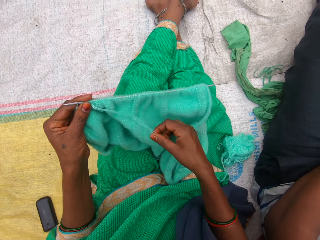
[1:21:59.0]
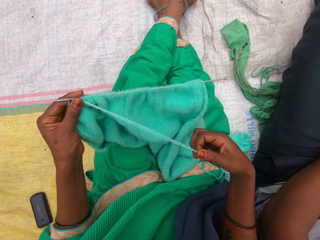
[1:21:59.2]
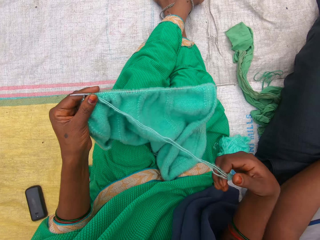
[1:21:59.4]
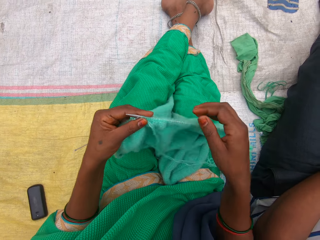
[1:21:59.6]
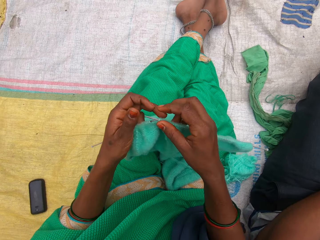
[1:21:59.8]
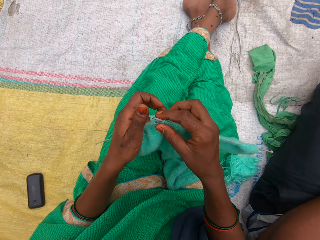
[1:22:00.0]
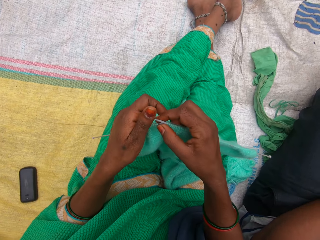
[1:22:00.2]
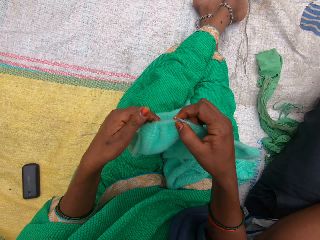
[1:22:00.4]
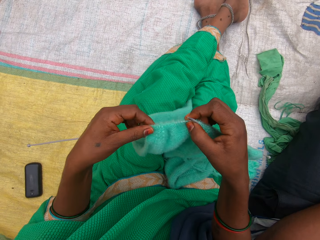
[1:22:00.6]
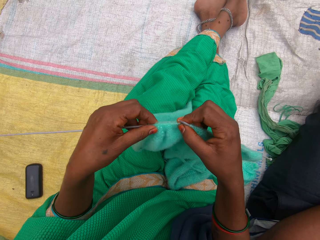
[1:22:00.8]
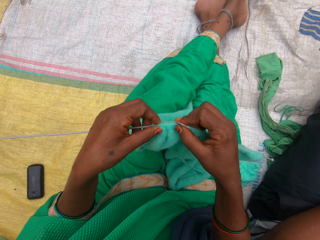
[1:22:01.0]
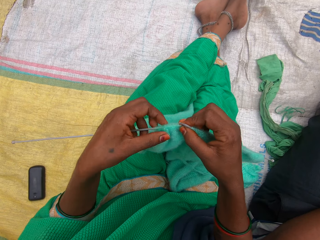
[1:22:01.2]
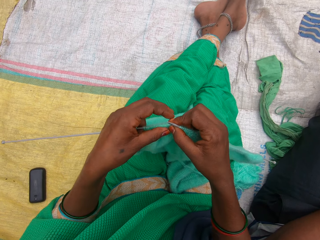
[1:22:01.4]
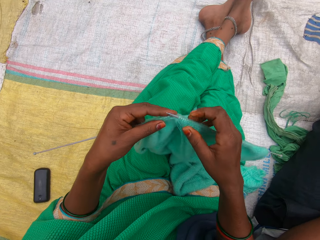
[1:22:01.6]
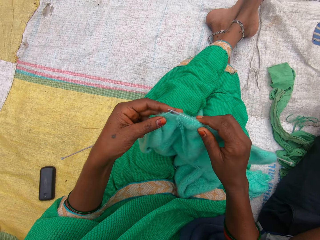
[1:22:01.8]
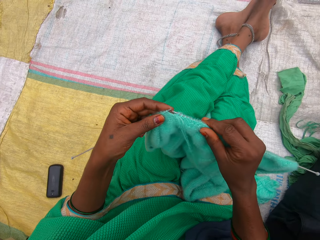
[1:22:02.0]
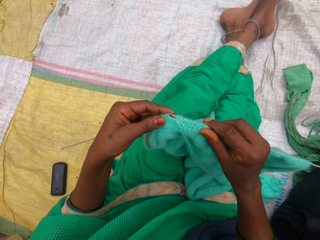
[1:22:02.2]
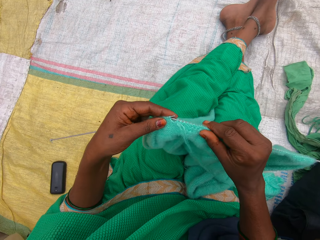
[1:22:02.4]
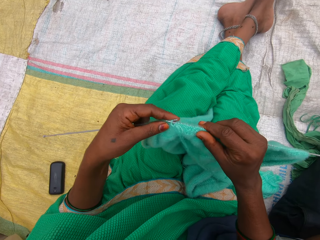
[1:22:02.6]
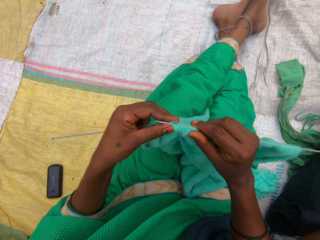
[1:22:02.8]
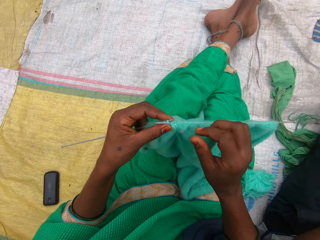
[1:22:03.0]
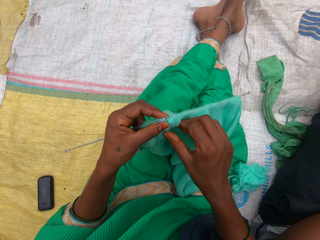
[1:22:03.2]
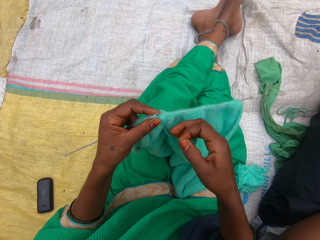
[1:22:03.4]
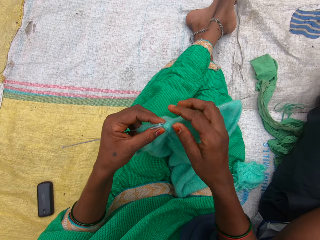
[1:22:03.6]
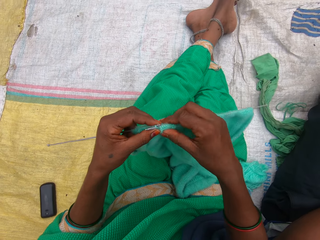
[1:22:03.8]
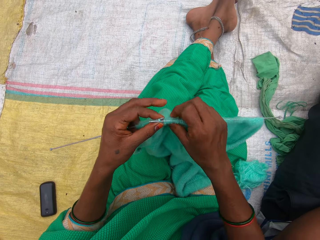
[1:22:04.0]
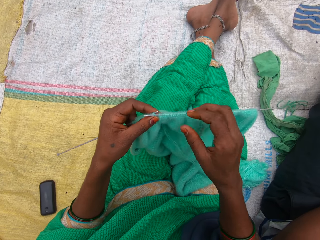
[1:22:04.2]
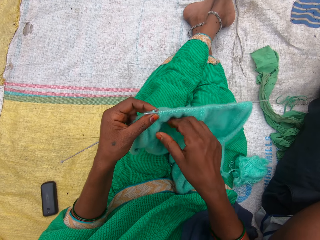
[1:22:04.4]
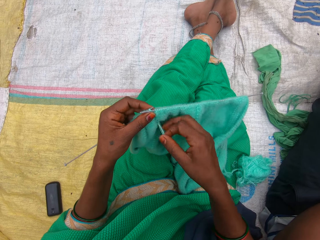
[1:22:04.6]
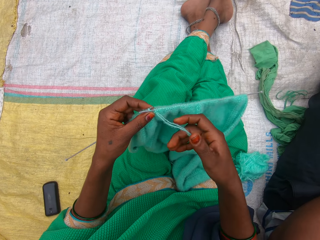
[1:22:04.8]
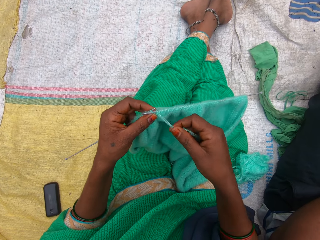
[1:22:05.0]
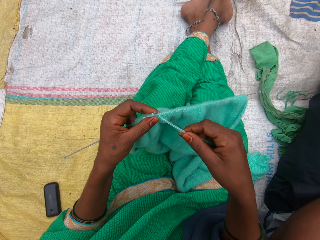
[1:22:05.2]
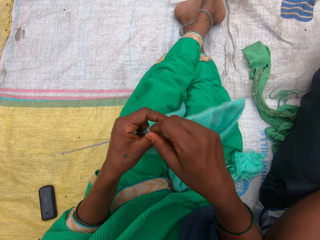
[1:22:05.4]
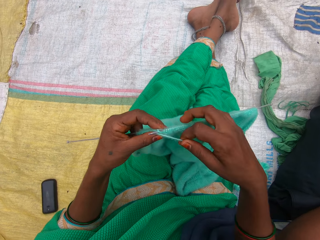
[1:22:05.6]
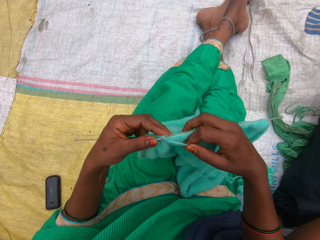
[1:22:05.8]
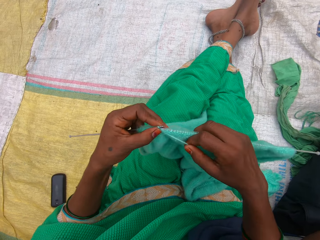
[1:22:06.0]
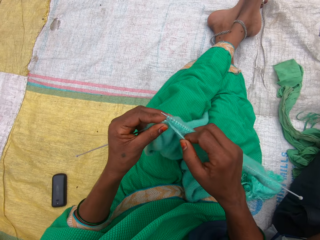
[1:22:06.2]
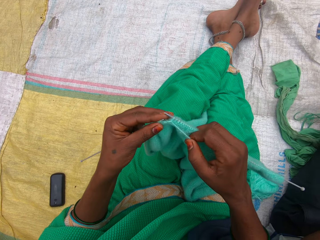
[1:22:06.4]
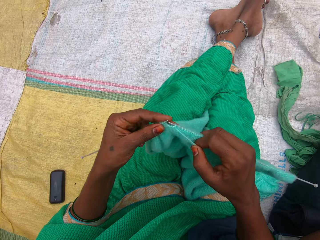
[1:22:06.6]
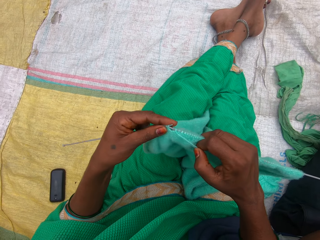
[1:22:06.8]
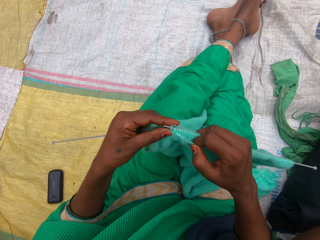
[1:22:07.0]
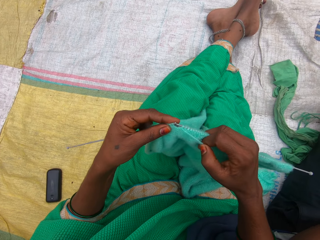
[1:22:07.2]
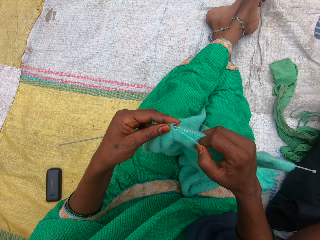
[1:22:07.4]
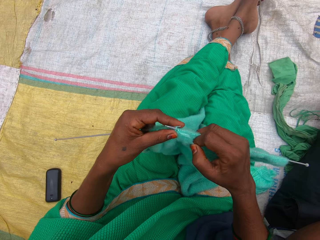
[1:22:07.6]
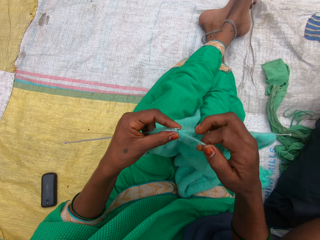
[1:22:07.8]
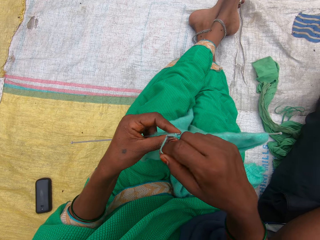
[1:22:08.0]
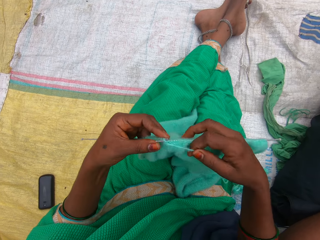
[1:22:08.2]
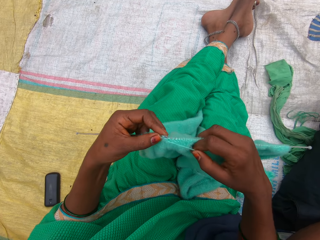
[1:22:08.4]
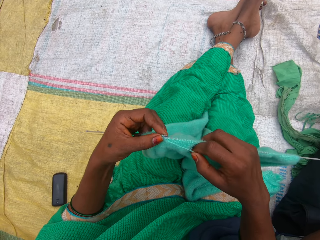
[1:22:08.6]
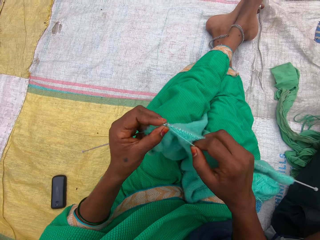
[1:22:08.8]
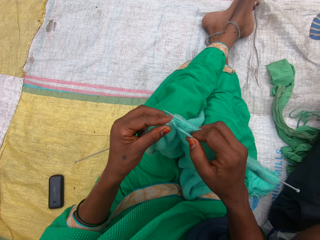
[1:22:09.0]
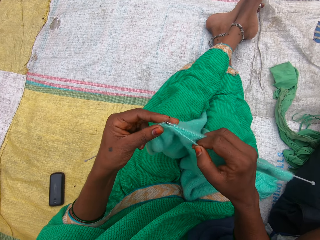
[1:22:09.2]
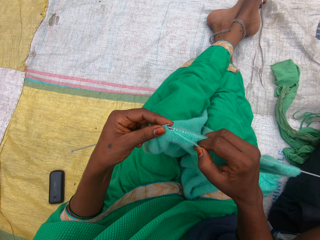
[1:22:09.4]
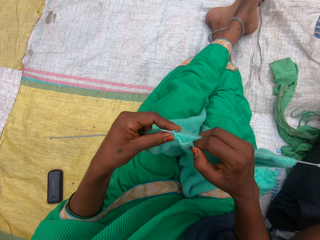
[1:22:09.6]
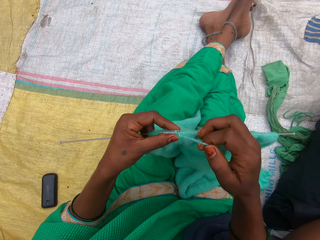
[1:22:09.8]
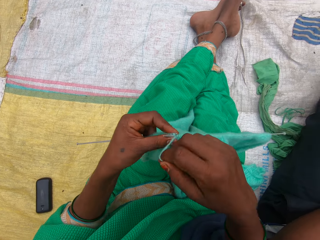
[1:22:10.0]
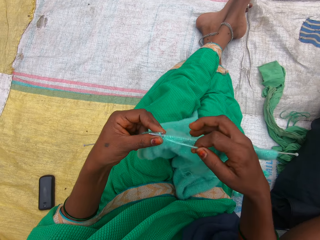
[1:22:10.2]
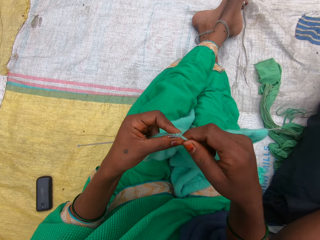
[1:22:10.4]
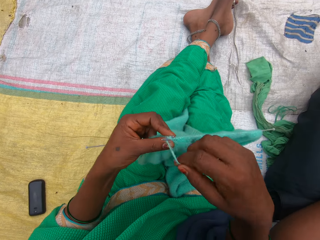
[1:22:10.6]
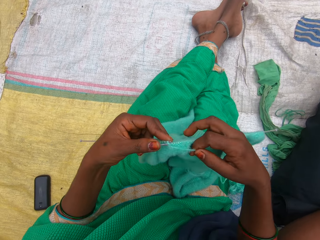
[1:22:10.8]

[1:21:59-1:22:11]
The camera wearer straightens the thread. They knit the fabric.

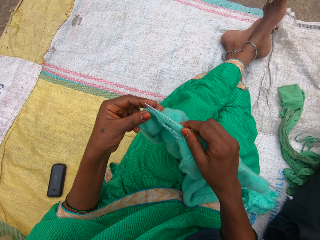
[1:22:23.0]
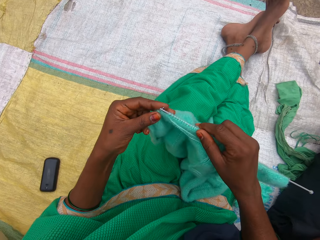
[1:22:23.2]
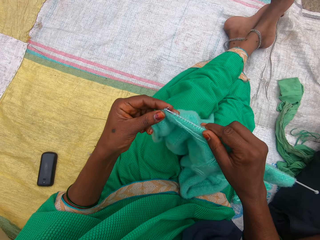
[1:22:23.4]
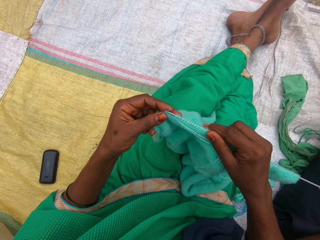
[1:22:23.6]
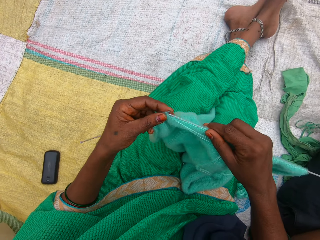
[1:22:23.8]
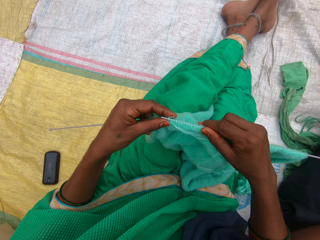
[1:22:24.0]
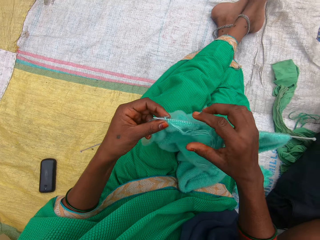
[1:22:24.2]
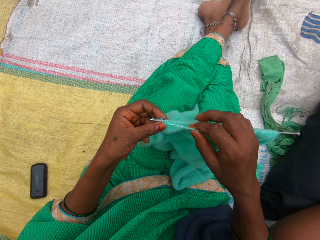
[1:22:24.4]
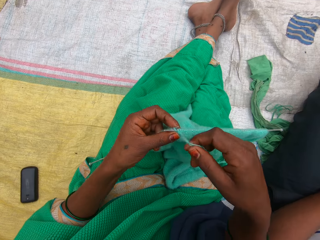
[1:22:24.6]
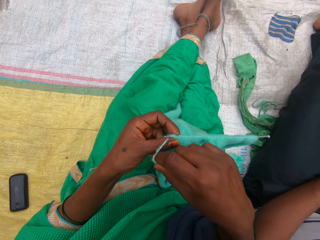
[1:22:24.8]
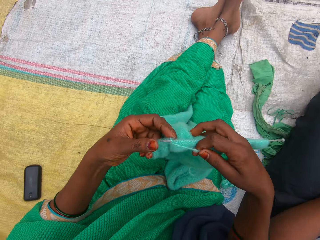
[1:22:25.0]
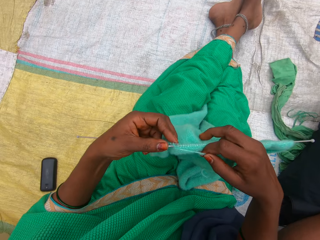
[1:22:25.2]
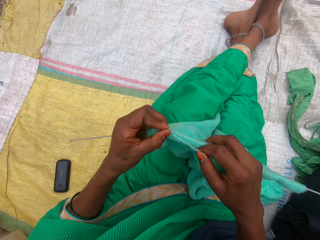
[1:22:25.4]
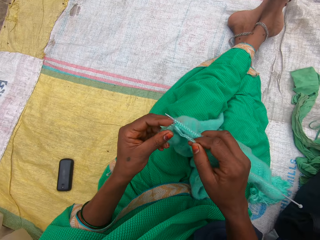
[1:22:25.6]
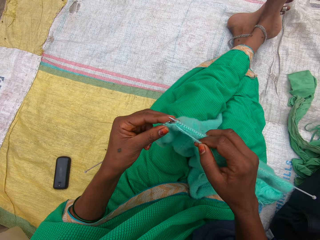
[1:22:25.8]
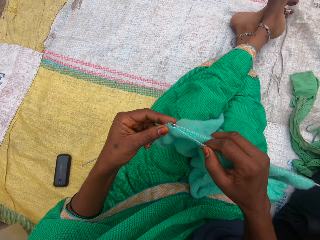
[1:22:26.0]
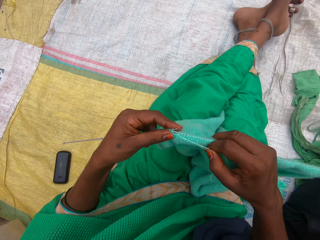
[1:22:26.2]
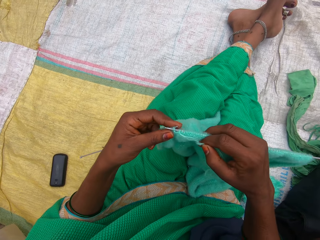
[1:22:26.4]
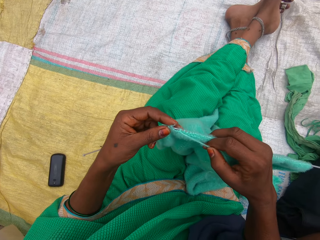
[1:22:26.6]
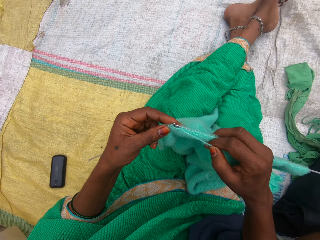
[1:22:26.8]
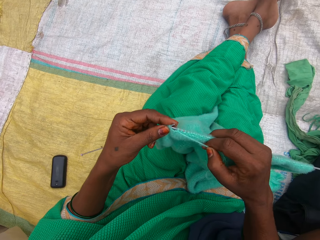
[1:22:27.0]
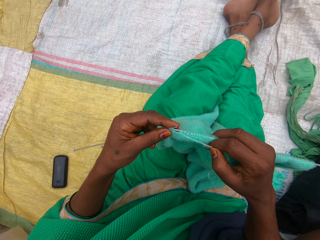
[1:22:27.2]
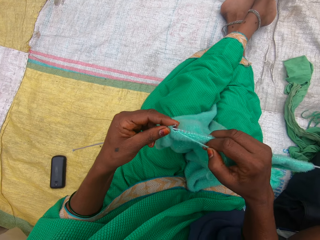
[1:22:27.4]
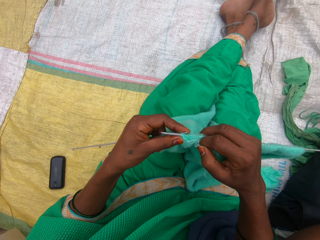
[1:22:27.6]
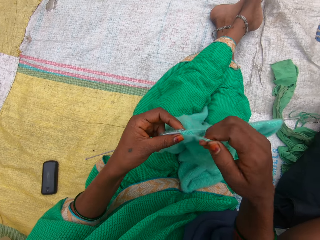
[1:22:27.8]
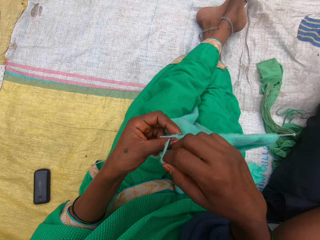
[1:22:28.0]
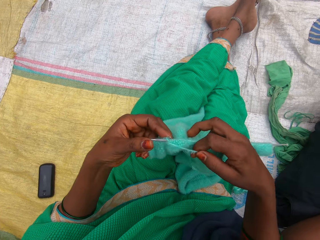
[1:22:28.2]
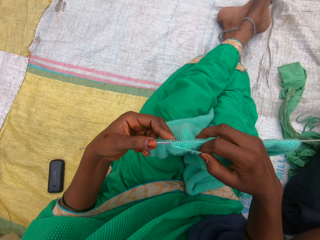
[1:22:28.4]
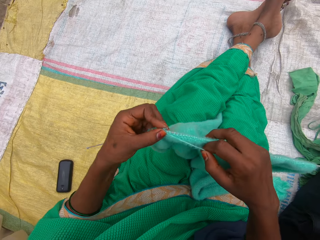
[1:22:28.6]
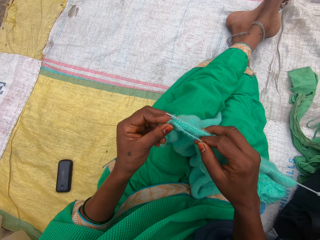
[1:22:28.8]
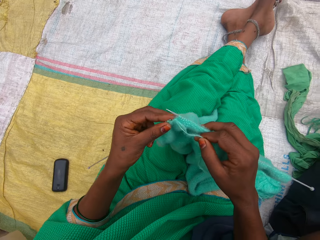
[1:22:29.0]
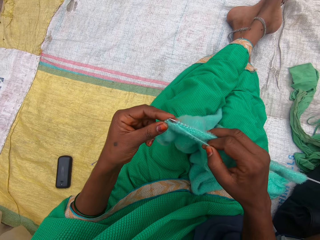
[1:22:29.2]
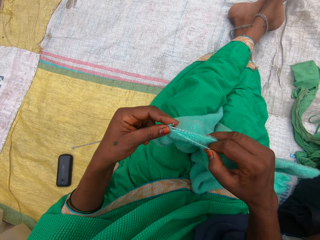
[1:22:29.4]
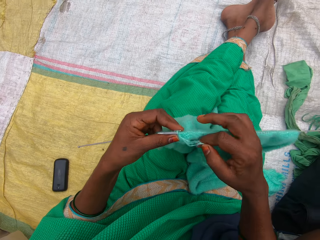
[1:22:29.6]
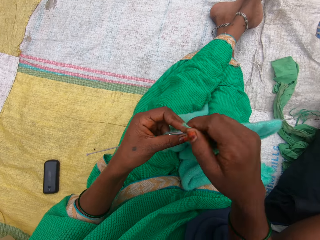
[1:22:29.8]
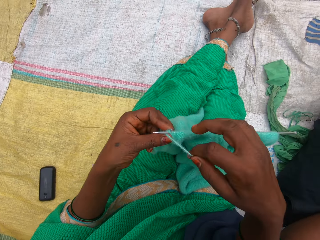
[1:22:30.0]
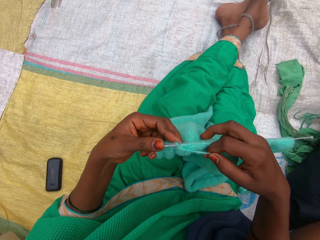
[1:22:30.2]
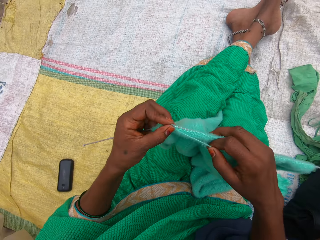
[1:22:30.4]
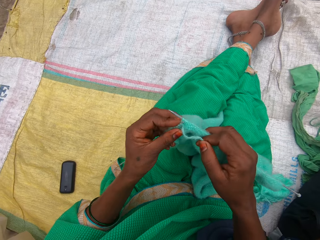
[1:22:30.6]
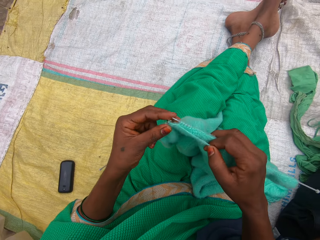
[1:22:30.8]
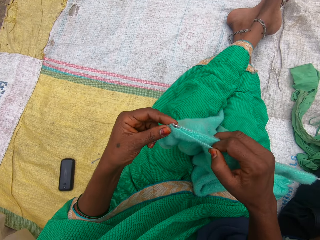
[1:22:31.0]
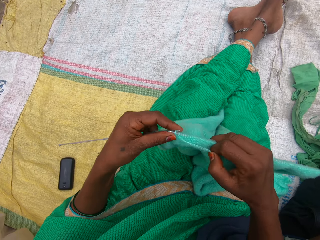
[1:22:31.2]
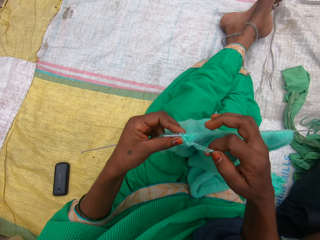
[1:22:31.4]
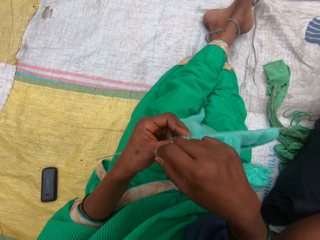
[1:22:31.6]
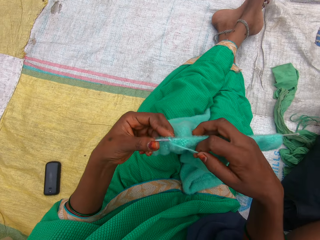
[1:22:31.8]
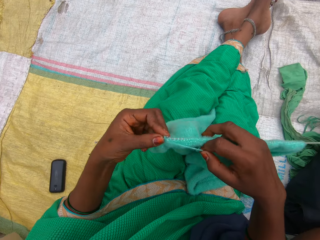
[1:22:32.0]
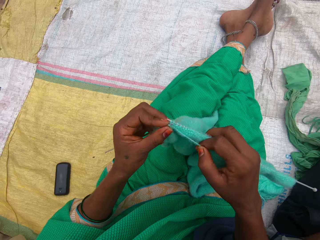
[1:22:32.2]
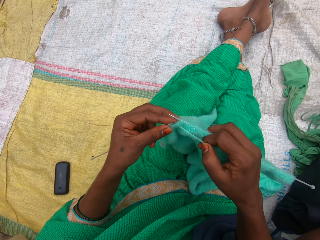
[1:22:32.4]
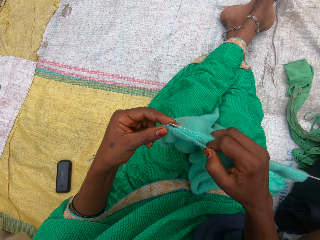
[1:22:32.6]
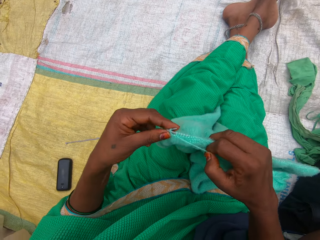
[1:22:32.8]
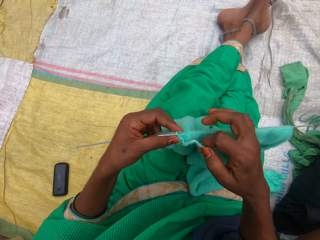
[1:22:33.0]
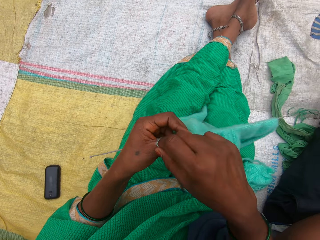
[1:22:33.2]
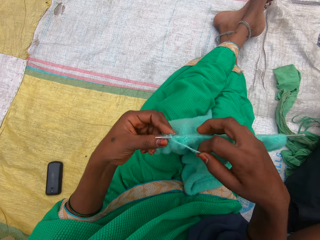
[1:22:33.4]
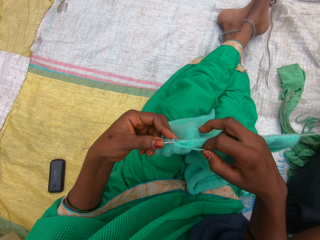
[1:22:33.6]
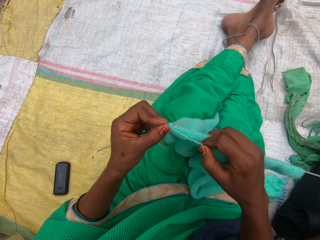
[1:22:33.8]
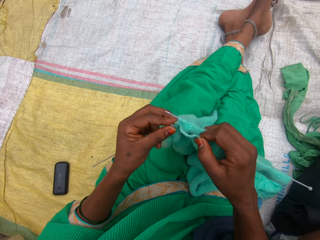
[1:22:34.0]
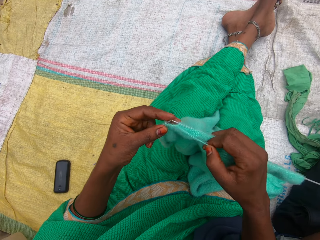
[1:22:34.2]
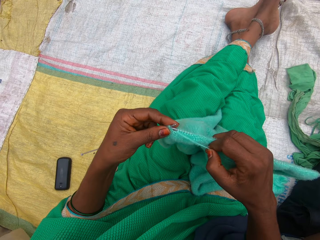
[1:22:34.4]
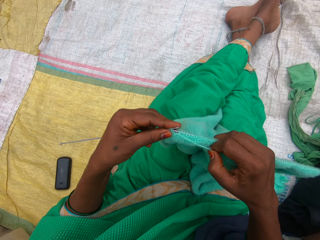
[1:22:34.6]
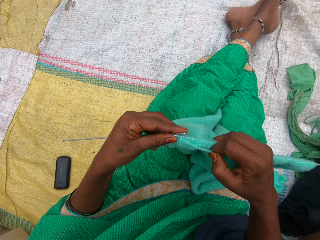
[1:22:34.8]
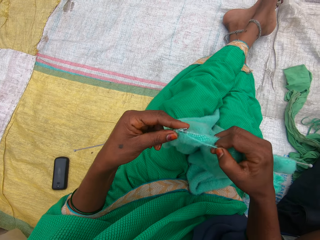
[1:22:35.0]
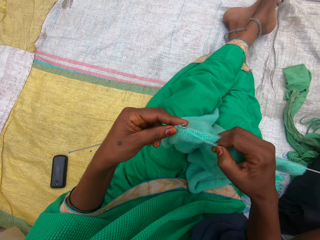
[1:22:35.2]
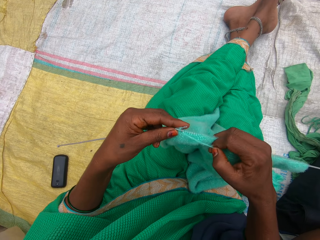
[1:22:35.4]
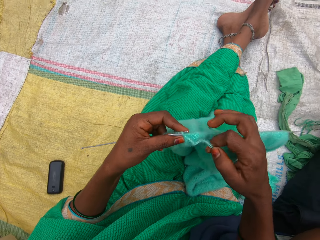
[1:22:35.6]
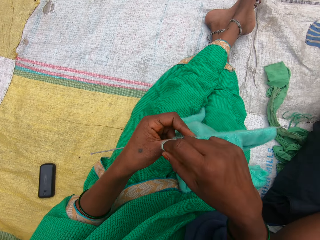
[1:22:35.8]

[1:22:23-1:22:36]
The camera wearer straightens the fabric. They knit the fabric.
